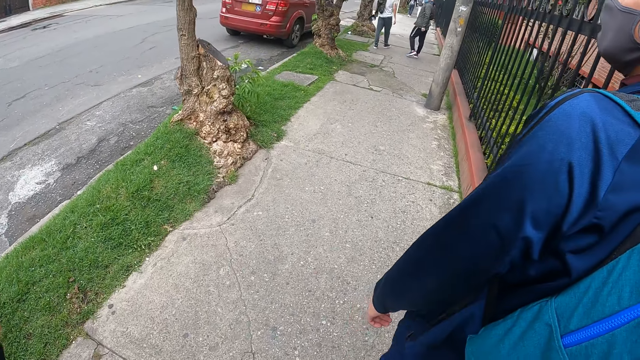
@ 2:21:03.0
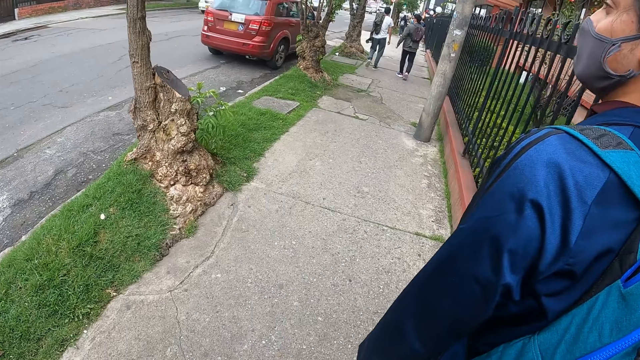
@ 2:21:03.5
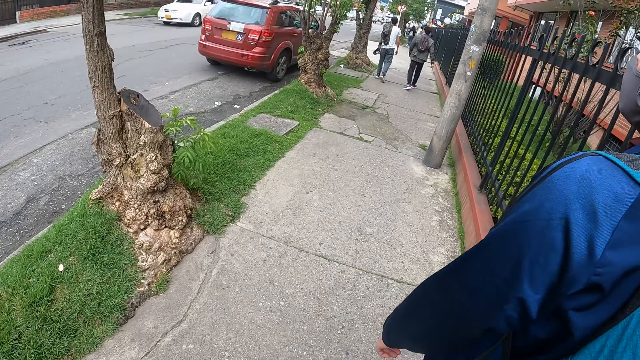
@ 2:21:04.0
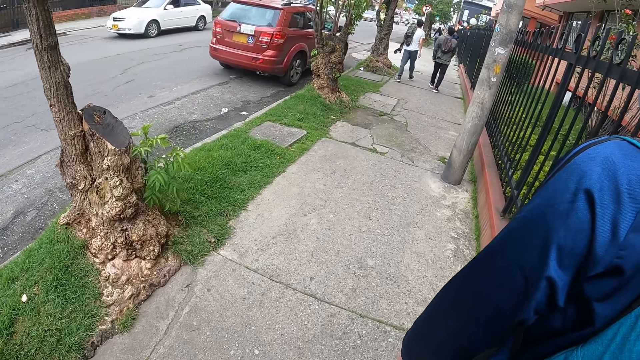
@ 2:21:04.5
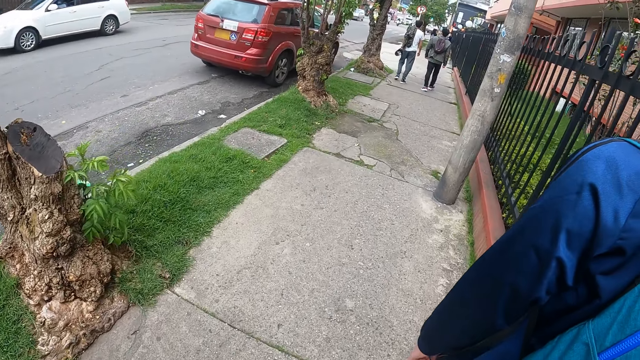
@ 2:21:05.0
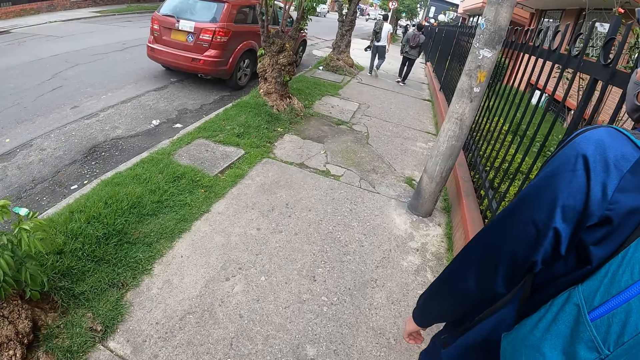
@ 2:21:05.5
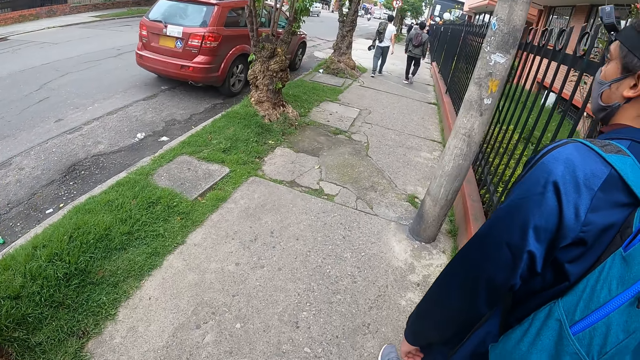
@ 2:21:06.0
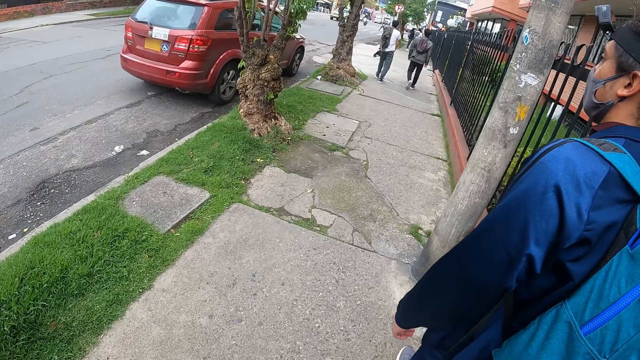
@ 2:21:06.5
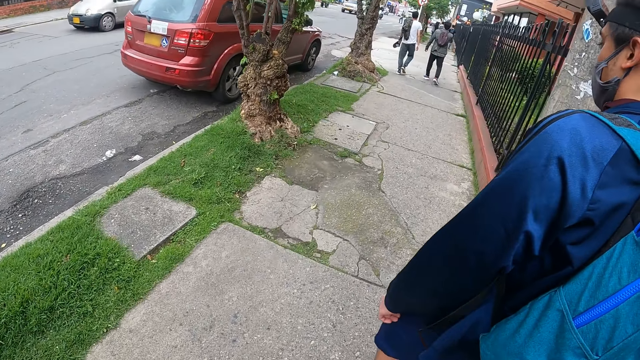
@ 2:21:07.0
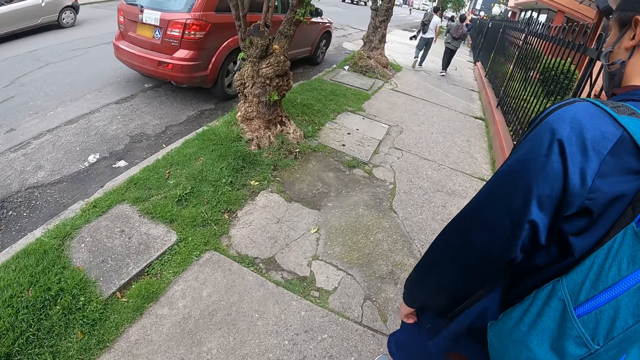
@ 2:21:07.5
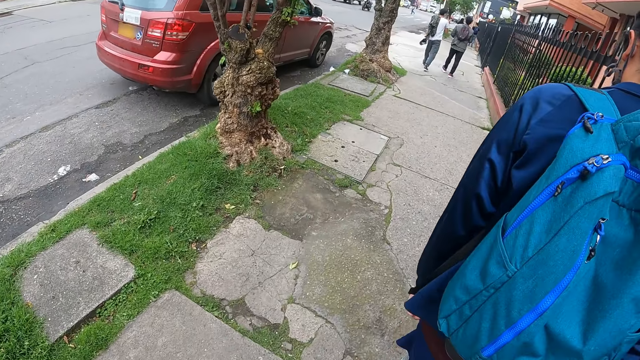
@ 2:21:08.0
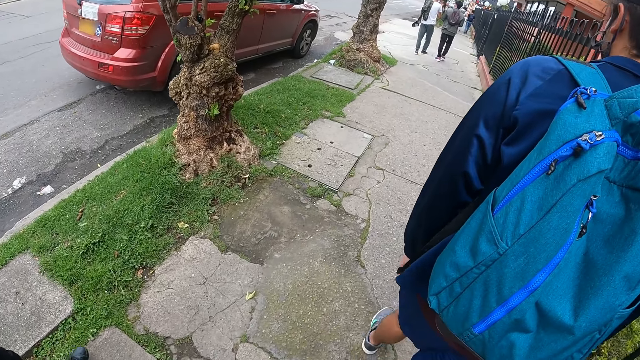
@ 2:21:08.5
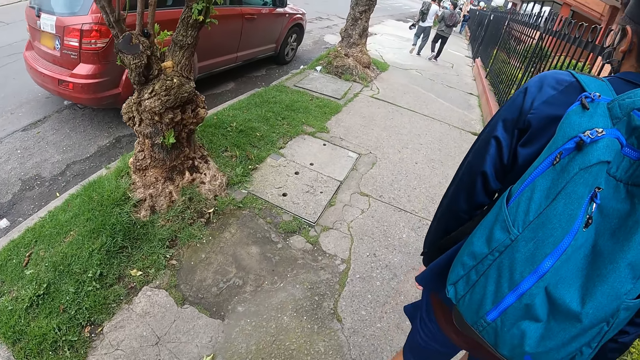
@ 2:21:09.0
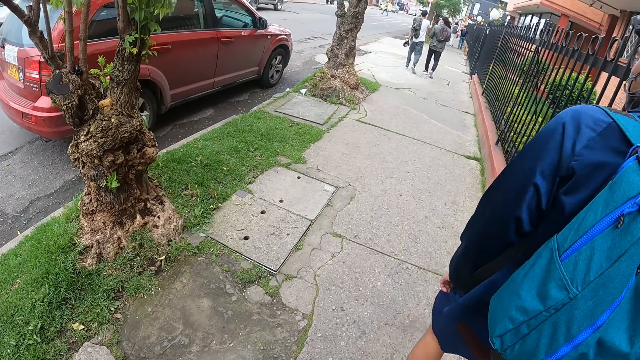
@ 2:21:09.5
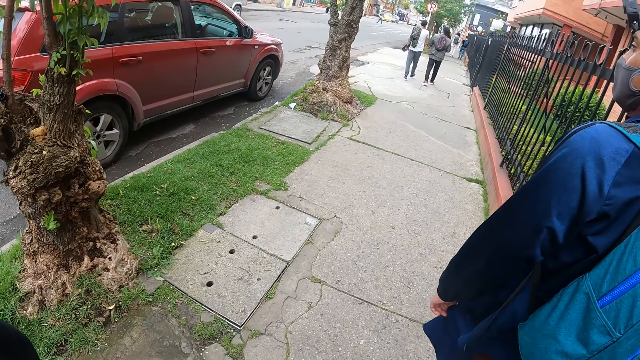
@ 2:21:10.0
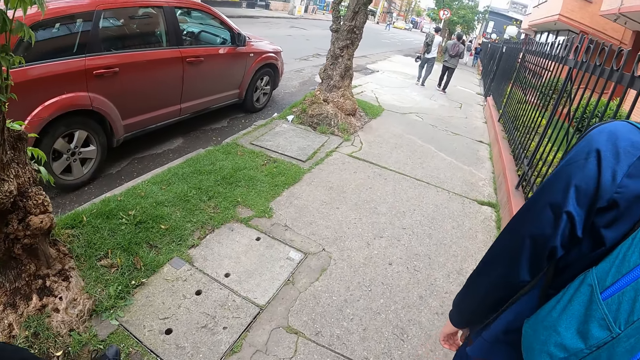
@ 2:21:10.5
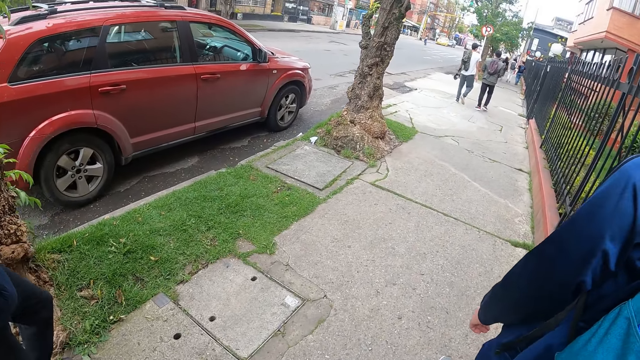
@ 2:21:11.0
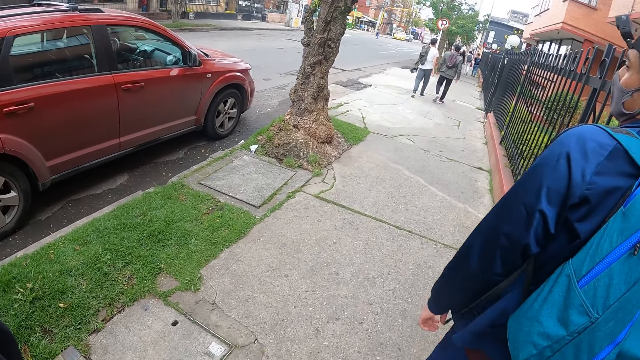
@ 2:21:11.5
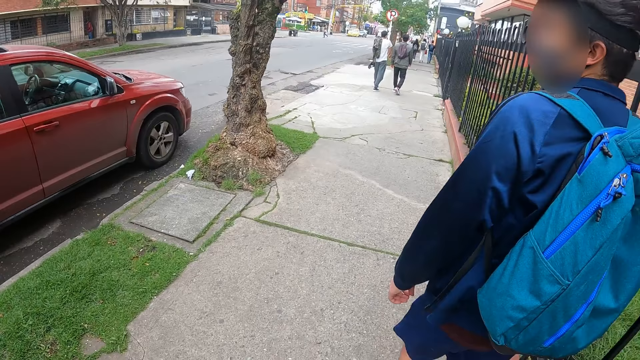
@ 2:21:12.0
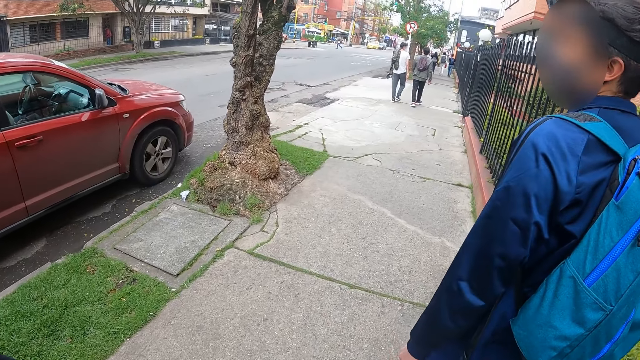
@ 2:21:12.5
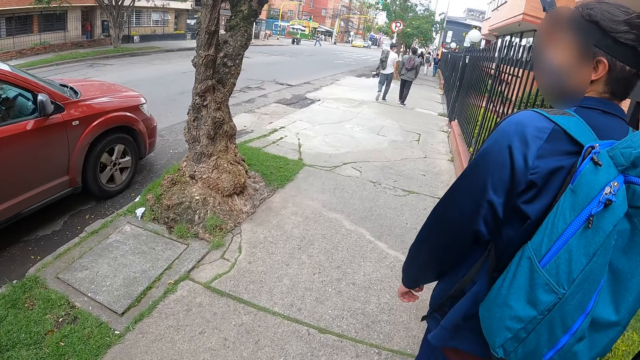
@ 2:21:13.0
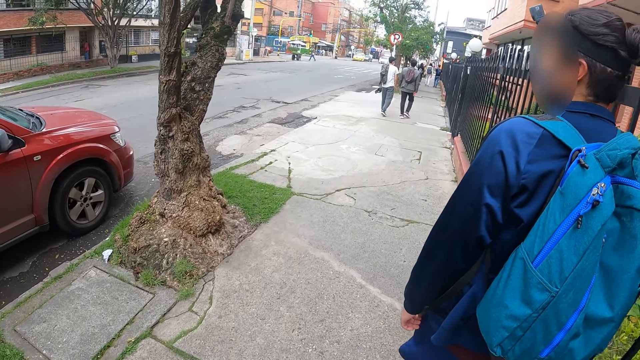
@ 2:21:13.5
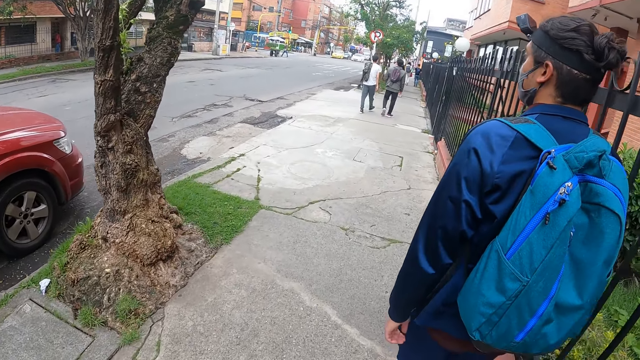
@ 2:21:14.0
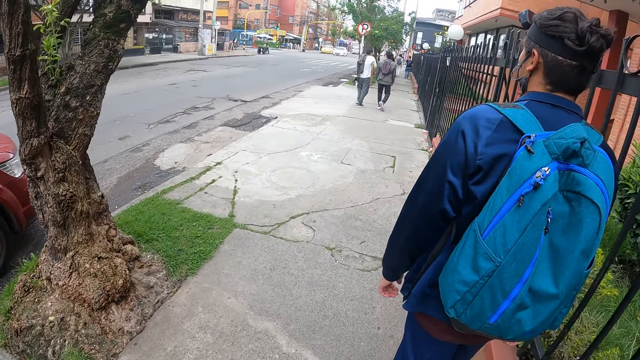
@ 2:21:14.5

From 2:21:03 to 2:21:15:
A white car drives past the camera wearer. A grey car drives past them. A grey car drives past them again.

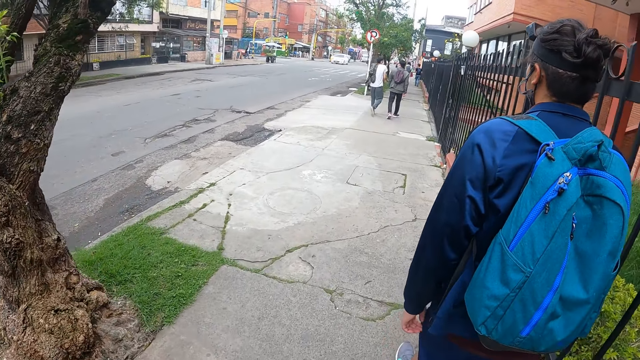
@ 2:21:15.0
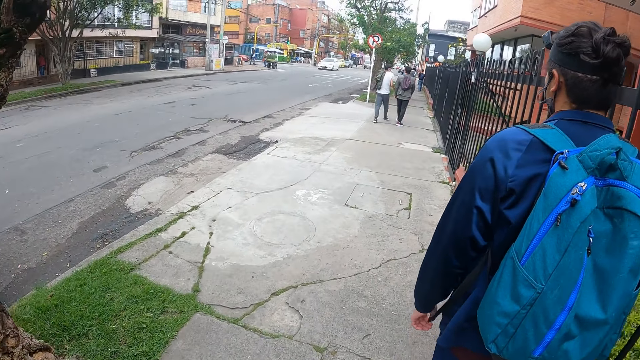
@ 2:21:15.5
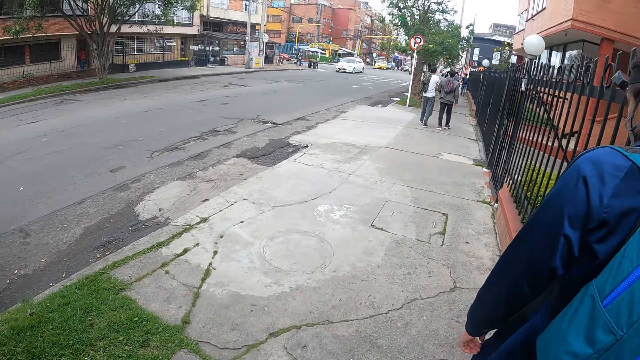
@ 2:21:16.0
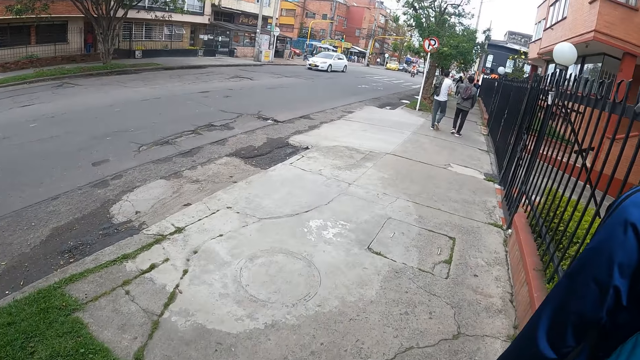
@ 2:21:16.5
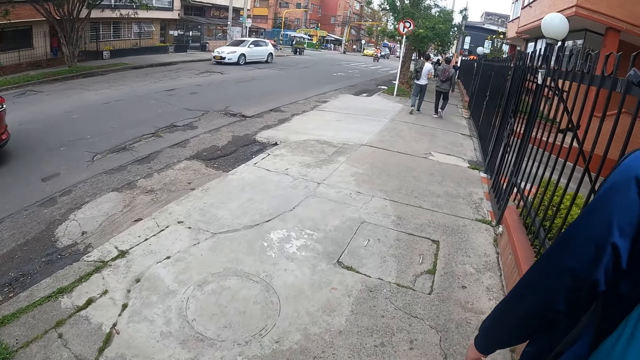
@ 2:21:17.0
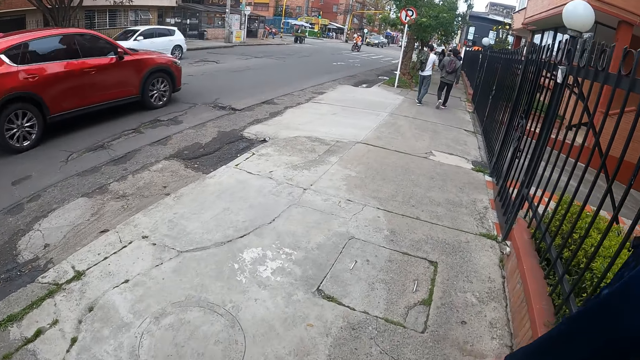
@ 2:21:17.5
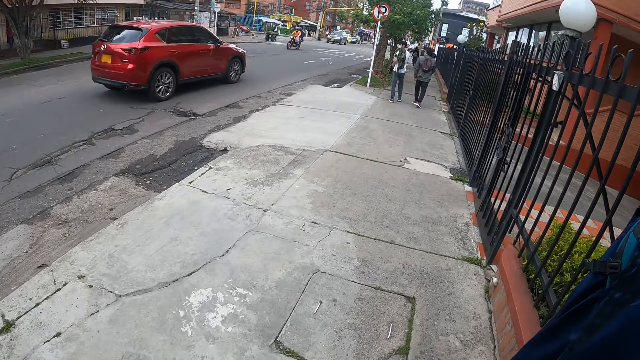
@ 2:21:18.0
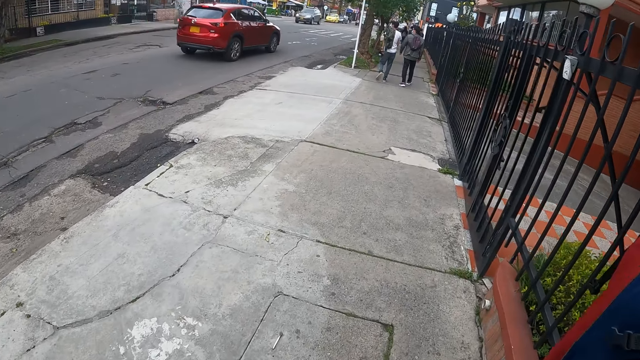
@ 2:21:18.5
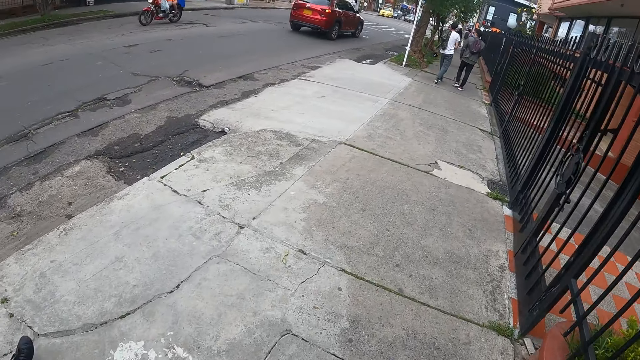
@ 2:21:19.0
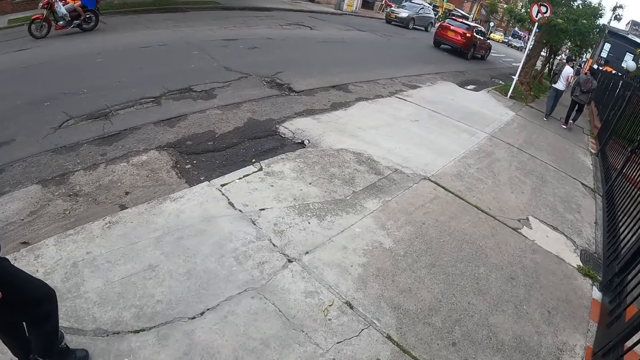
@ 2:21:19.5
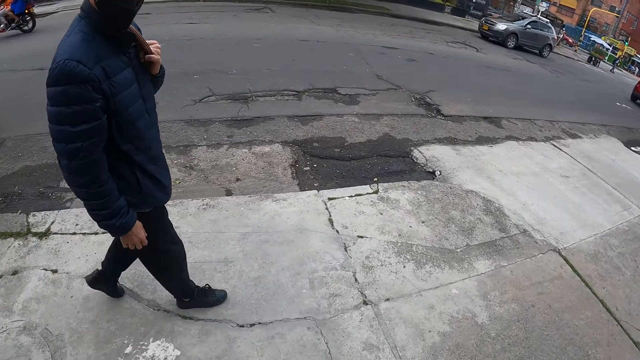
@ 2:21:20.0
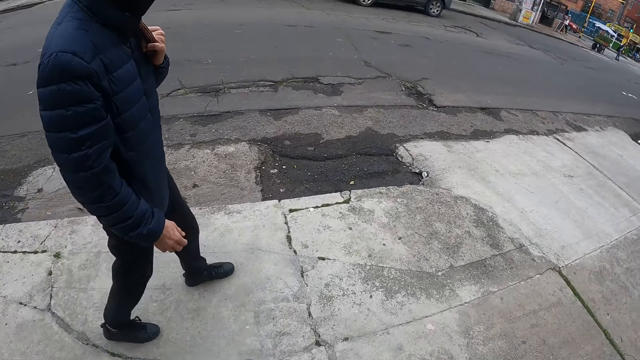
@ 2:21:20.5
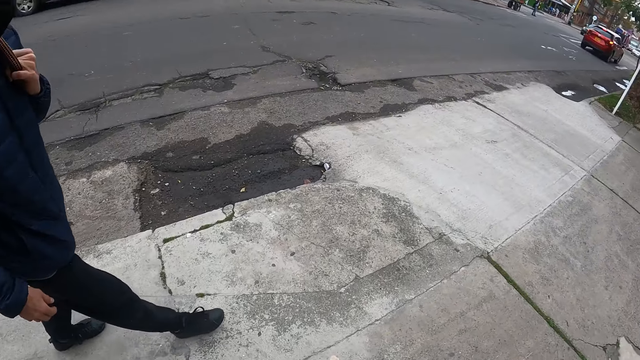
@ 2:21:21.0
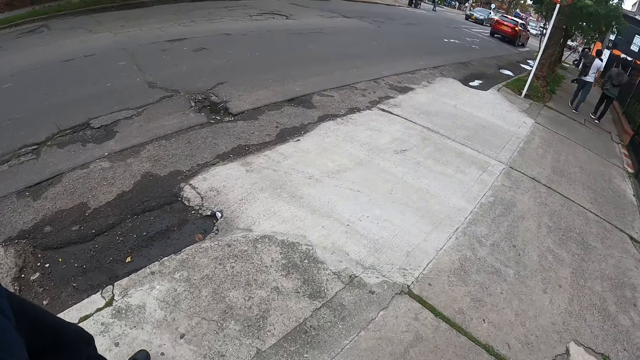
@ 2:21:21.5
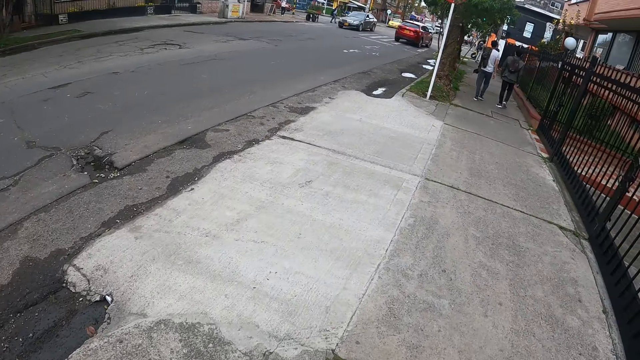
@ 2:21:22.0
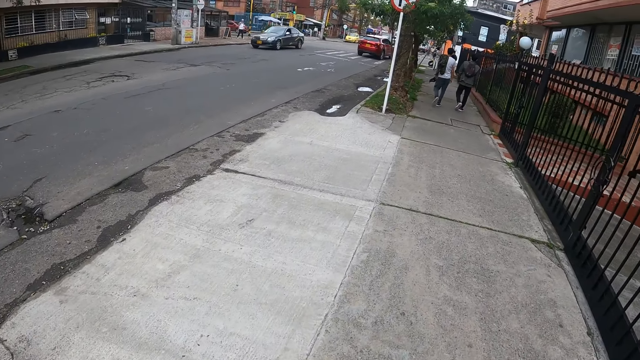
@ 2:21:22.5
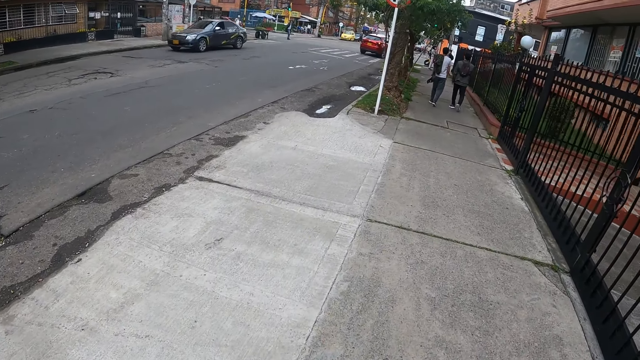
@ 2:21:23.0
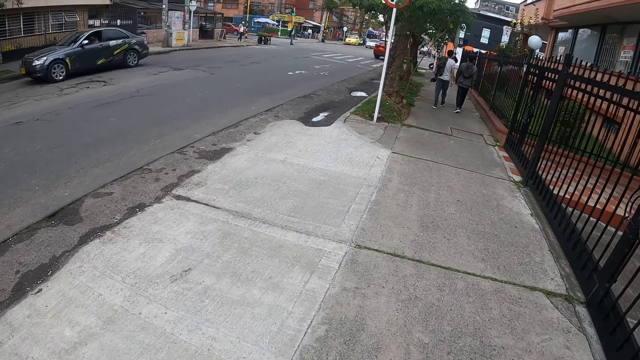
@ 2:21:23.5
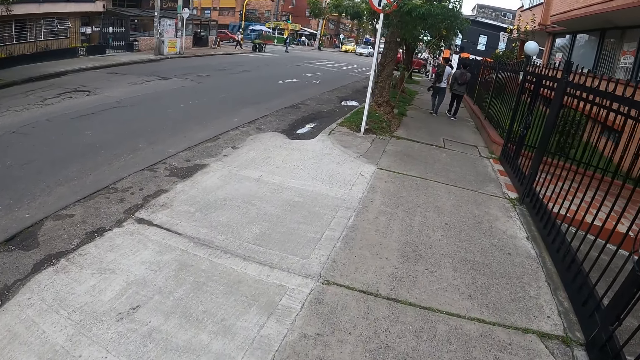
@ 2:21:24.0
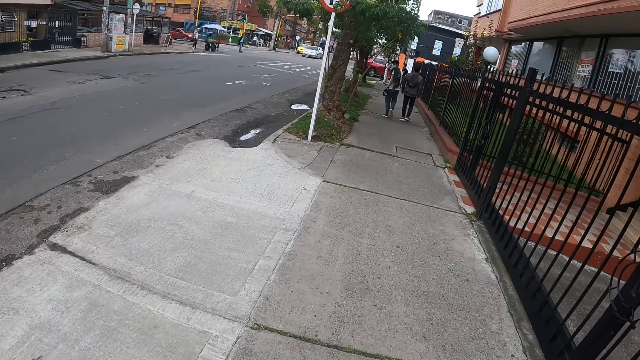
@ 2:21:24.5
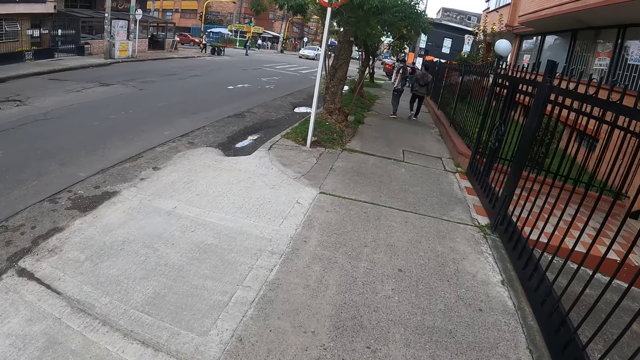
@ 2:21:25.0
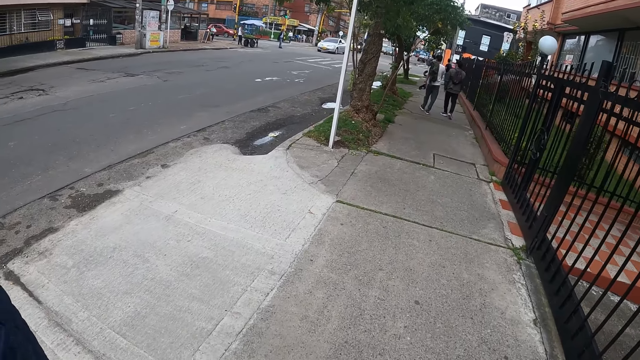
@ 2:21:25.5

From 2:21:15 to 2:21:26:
A red car drives past the camera wearer. A white car drives past them. An orange motorcycle rides past them. The camera wearer looks around and walks on the roadside. A black car drives past them.
